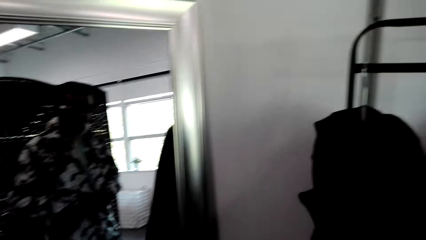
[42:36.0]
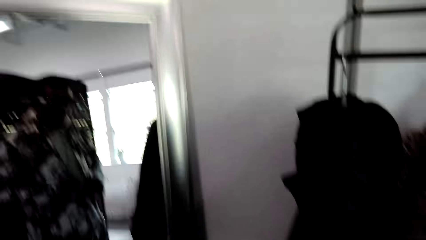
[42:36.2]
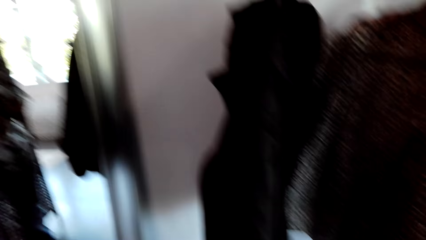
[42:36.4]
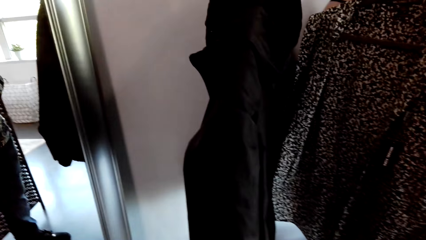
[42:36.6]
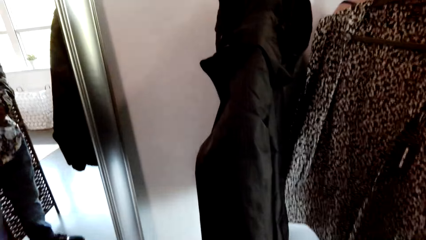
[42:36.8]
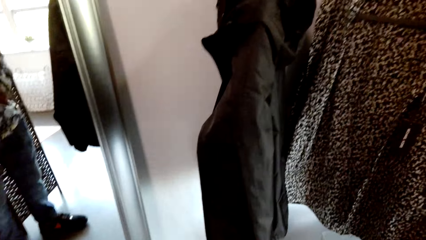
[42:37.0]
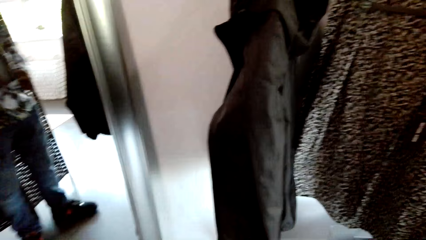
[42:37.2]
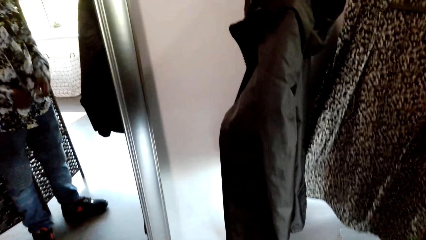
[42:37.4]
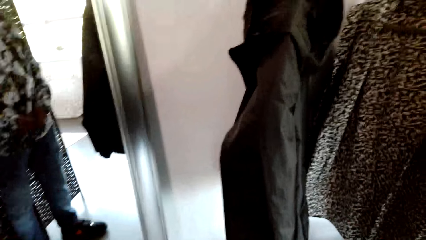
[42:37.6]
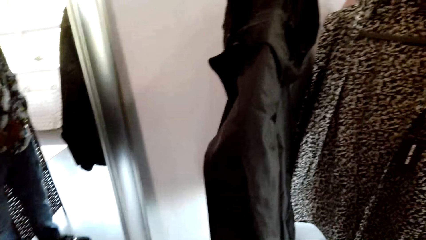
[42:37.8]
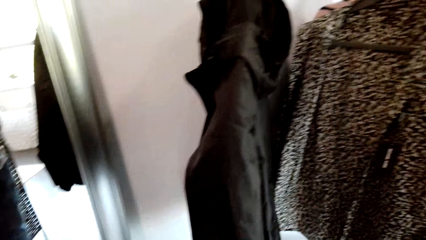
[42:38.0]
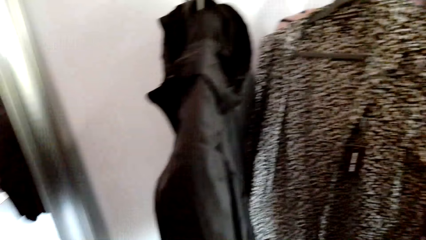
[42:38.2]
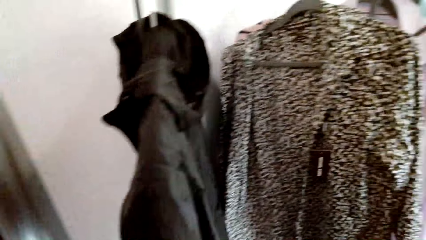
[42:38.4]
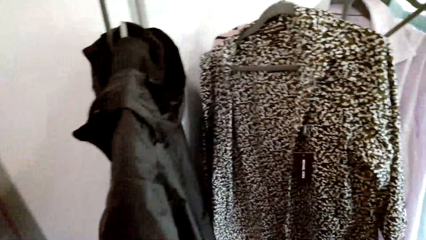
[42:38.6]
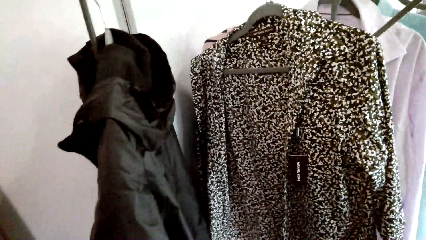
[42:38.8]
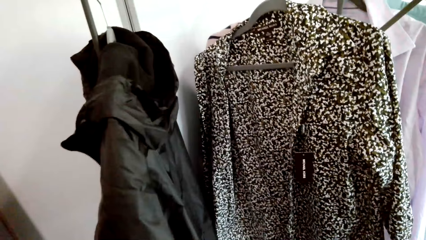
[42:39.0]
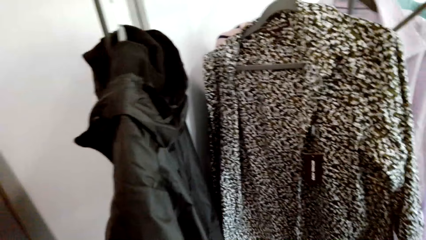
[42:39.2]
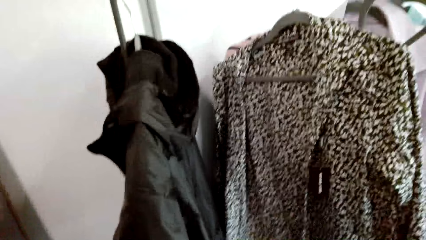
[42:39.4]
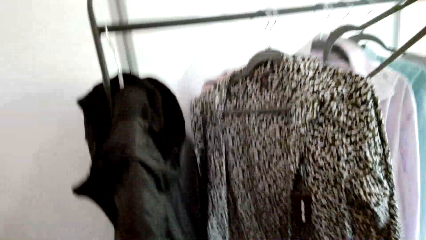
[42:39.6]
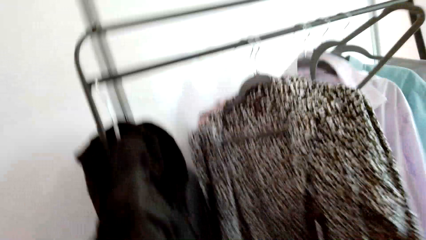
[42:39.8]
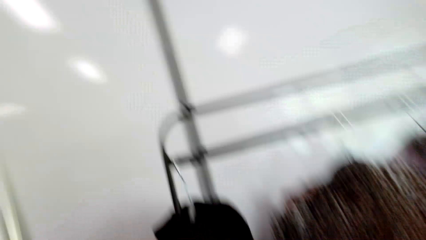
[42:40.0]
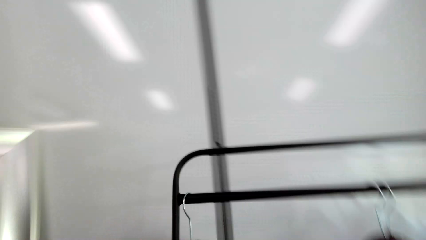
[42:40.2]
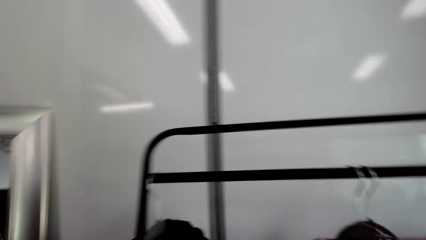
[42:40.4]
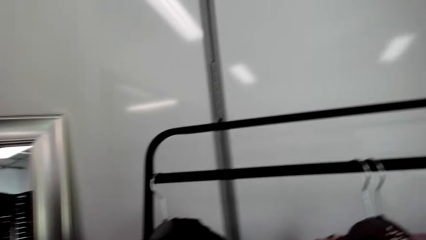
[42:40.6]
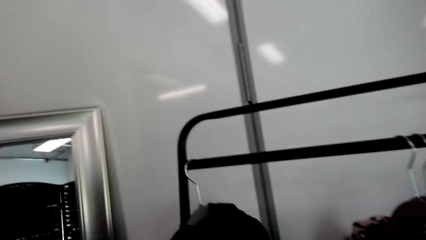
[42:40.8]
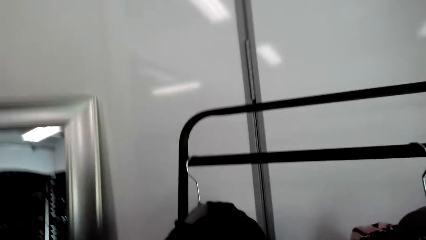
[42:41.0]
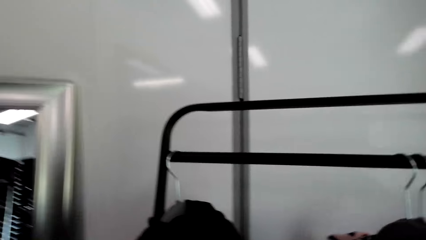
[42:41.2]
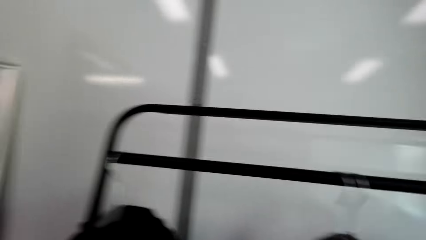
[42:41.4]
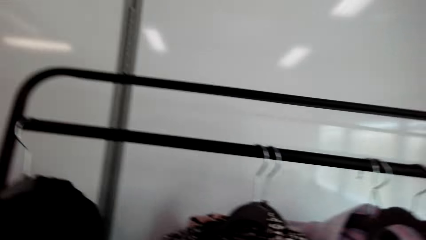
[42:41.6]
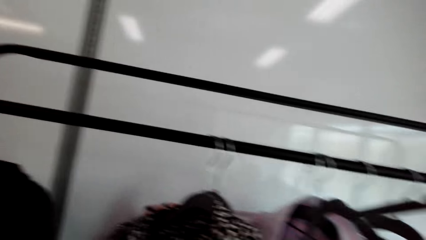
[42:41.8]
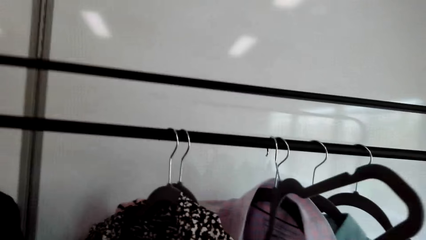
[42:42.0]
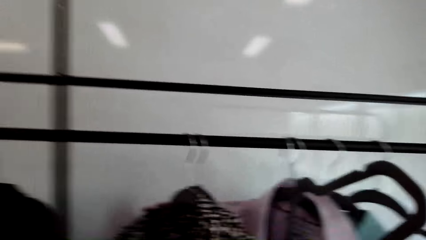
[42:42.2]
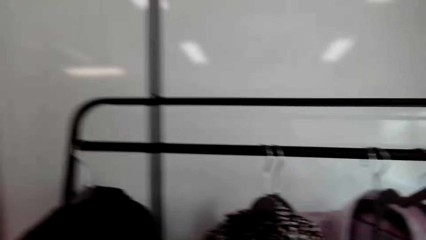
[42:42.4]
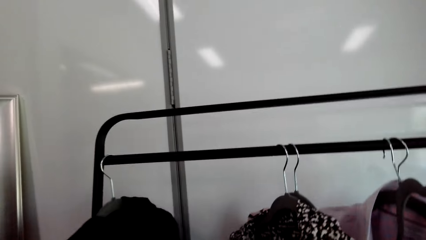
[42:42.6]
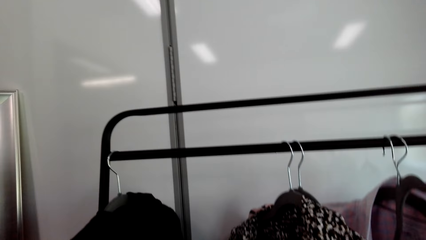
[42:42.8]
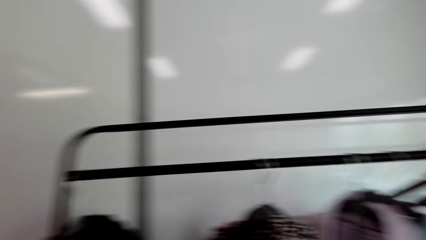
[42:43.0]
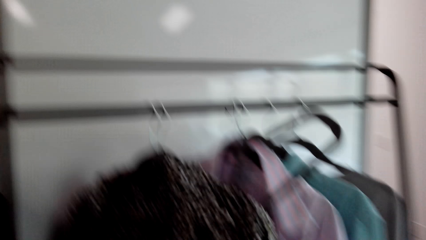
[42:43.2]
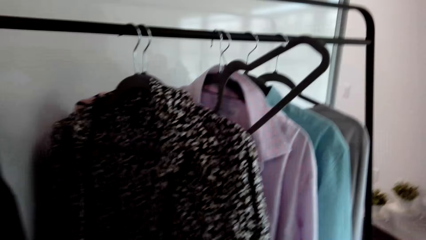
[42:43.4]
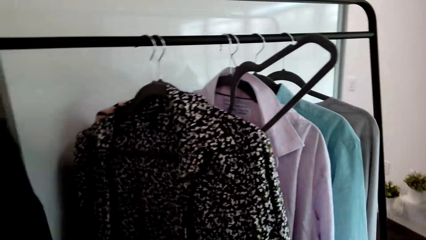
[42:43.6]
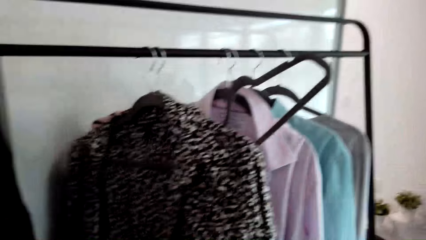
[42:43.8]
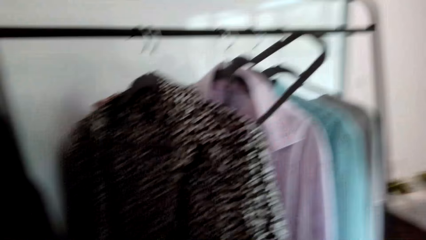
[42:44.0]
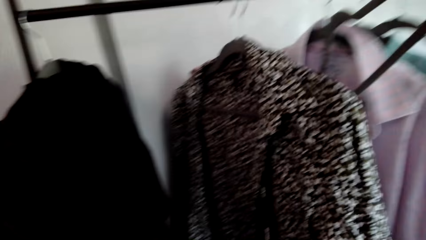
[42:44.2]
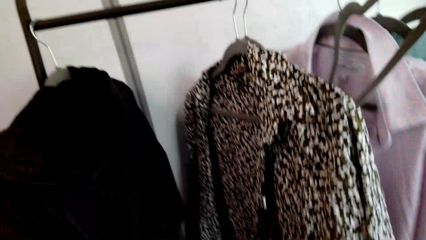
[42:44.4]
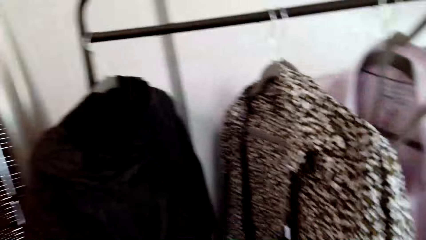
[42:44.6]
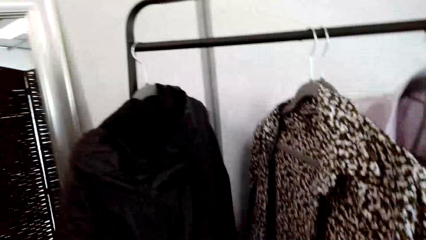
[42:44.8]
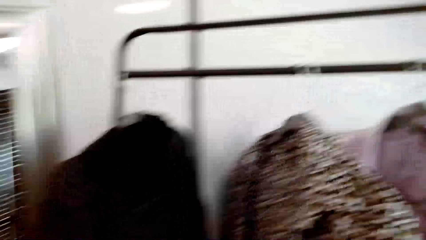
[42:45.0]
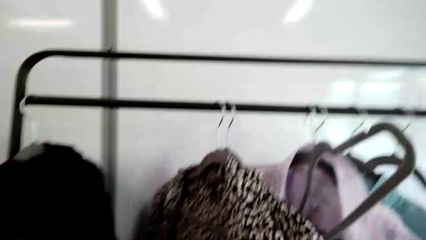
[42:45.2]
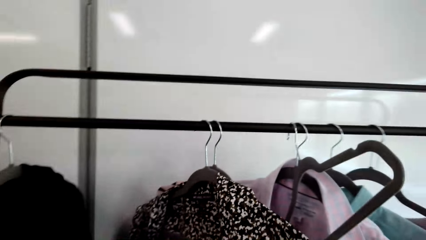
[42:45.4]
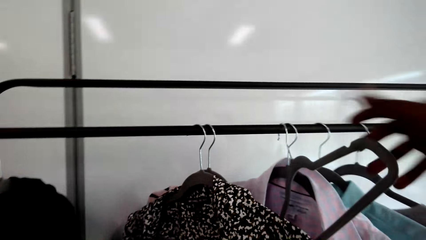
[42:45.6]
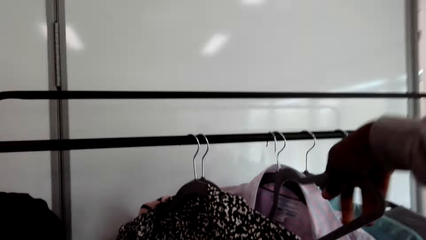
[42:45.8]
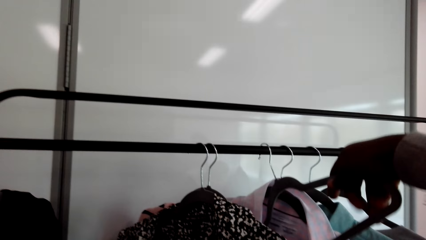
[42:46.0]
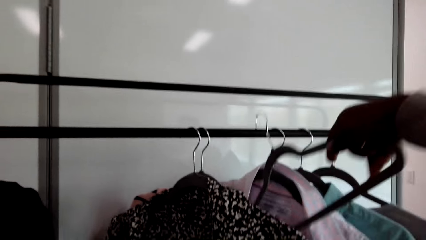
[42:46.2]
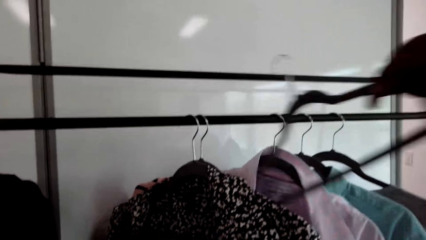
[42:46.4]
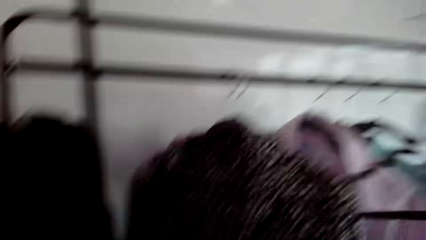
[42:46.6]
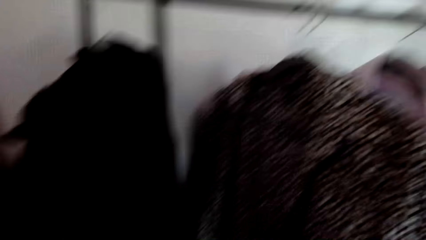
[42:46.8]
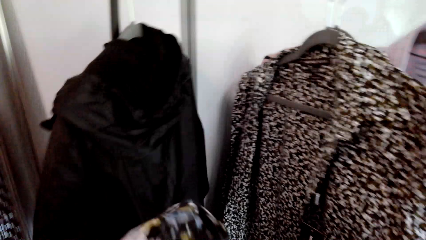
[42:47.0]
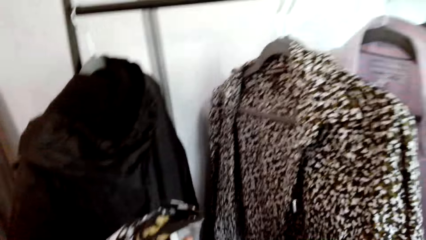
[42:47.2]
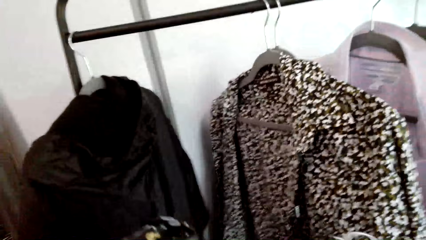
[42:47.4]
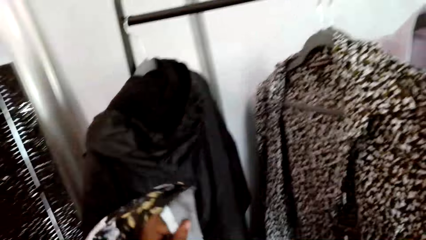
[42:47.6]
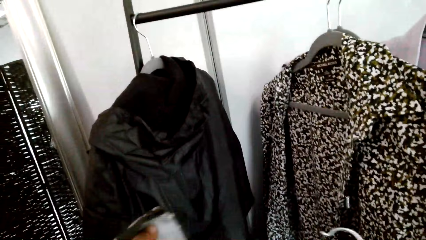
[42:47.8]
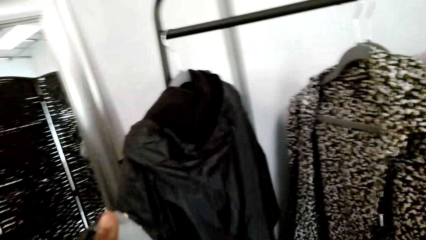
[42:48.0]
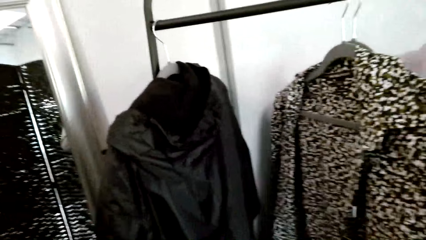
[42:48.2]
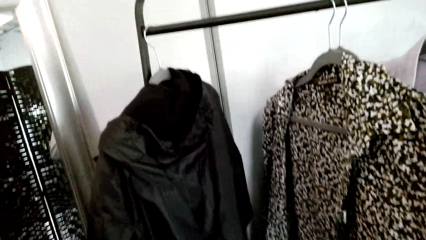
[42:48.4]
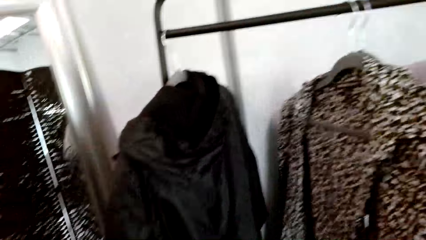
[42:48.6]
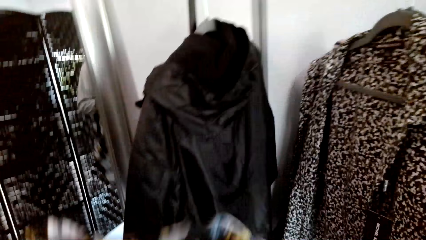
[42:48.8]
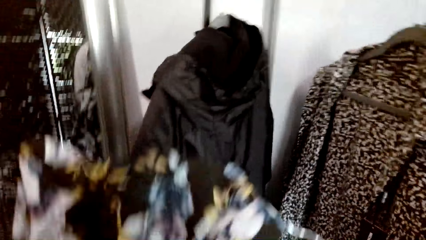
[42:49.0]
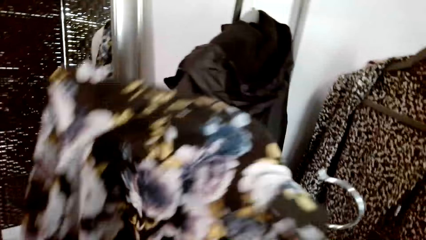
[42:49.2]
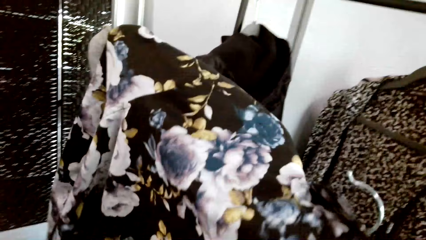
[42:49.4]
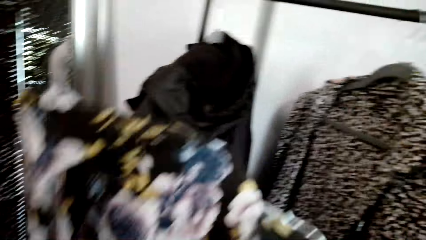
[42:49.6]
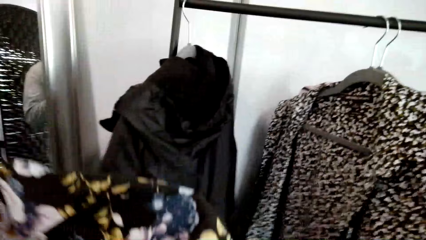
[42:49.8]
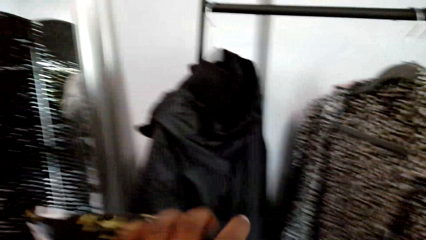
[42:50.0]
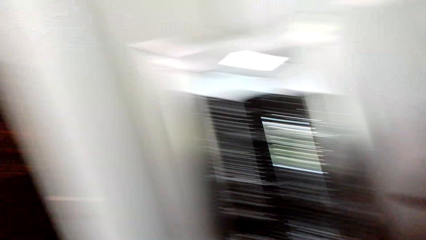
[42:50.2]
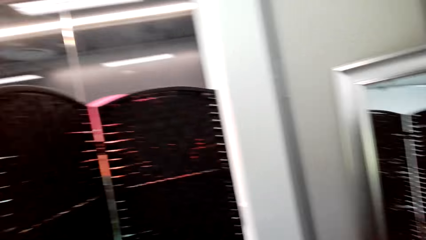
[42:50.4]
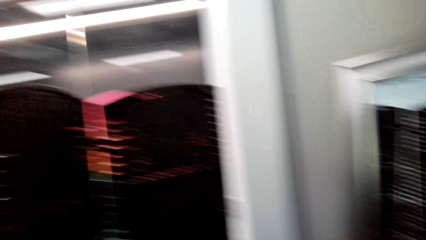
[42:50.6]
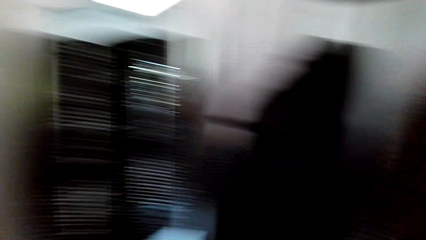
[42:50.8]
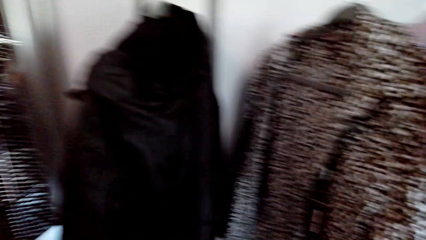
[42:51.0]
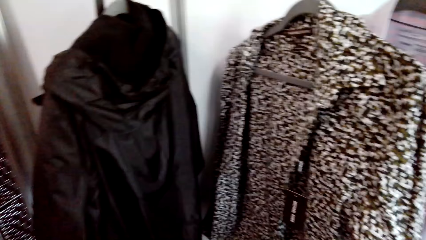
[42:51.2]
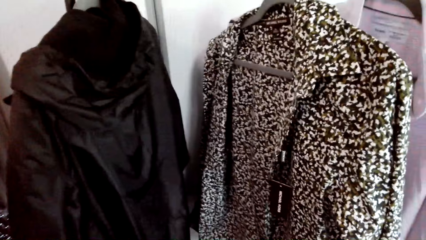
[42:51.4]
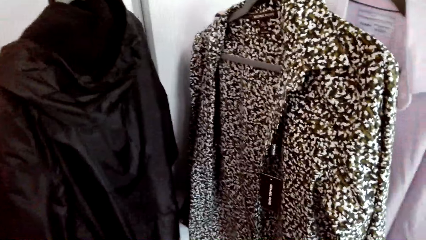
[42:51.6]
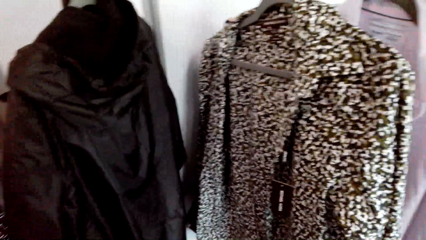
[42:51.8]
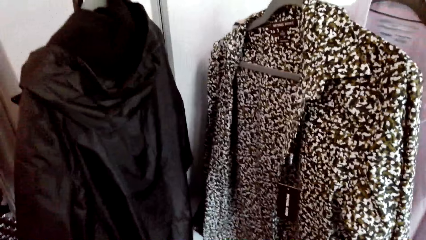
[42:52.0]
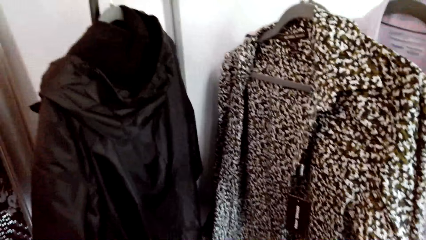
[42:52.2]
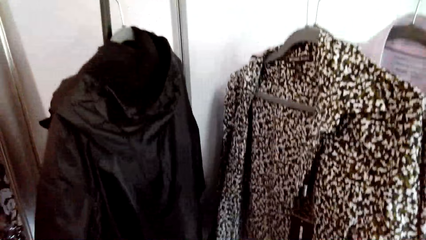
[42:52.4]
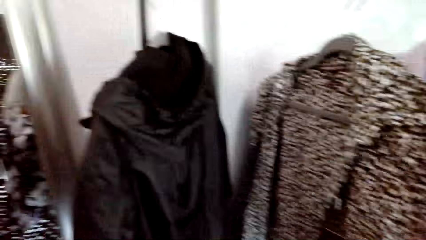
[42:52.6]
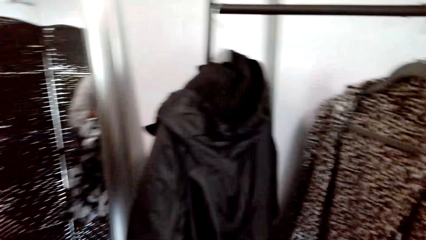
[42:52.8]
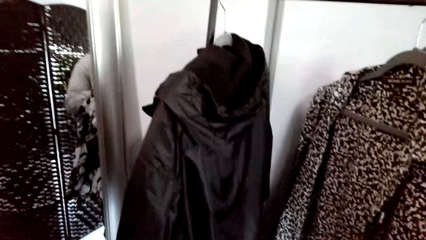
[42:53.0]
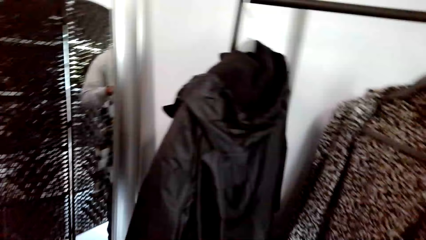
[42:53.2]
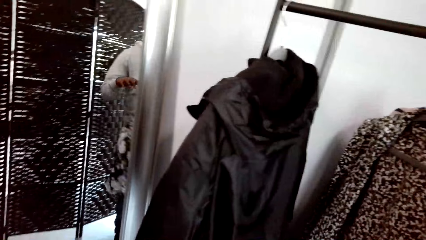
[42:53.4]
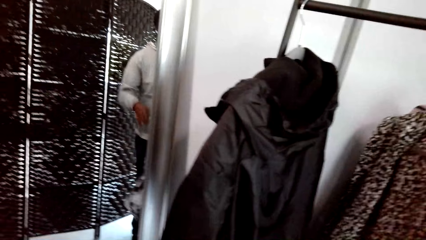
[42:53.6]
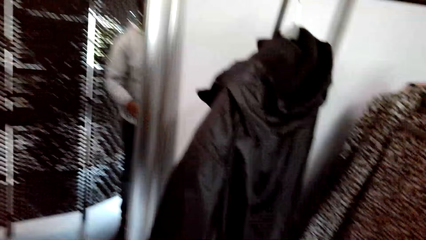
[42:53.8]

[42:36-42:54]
The camera wearer removes a shirt. They take a hanger from the rack. They adjust the cloth in the hanger. They put the shirt on the hanger.
